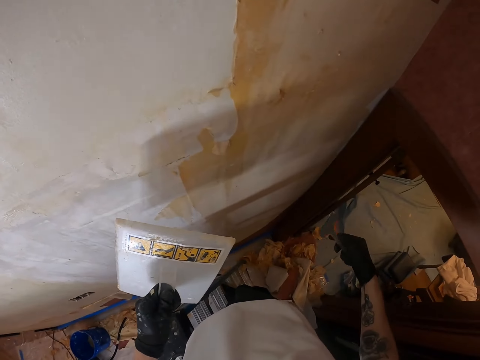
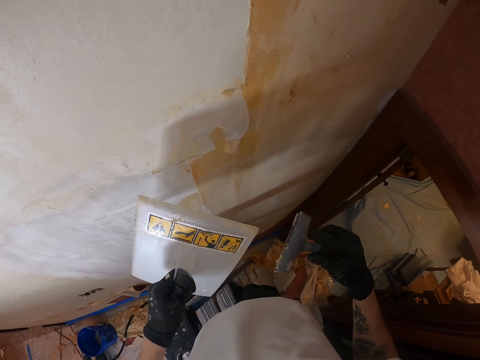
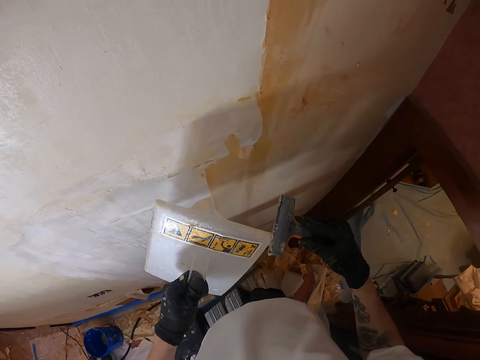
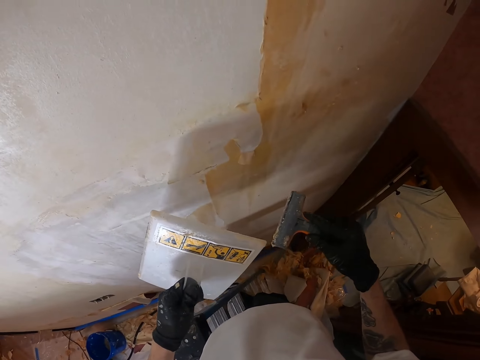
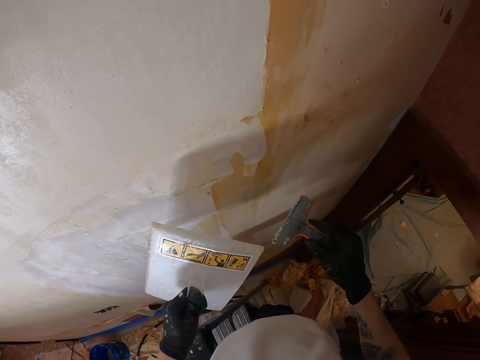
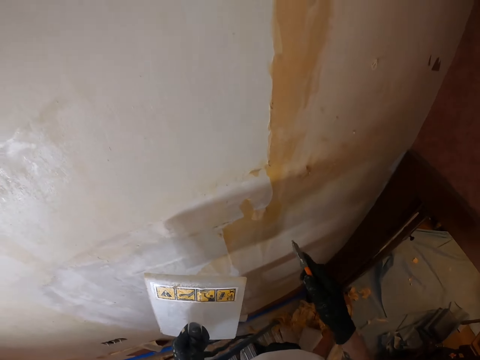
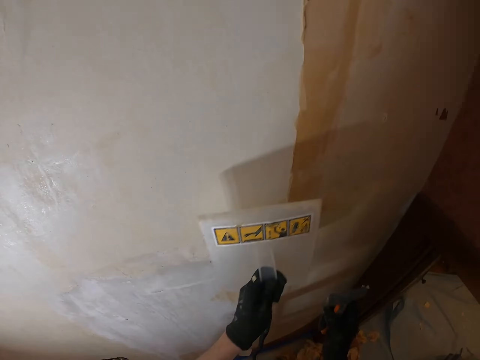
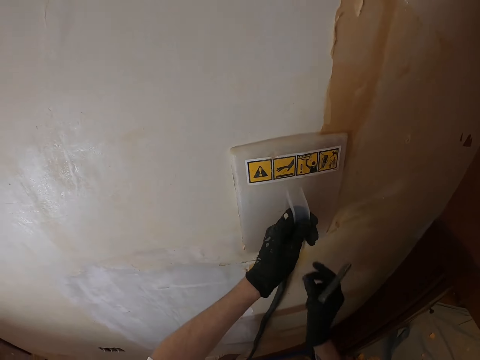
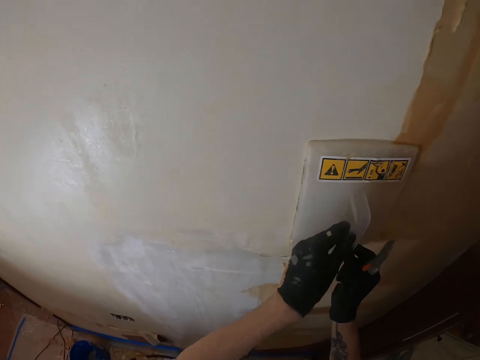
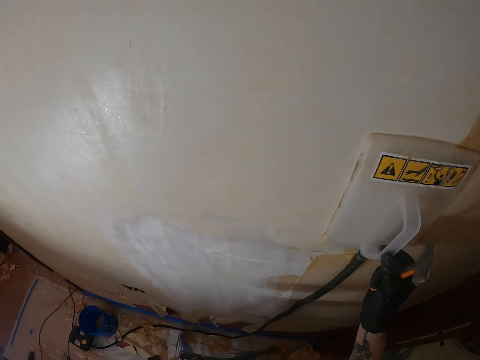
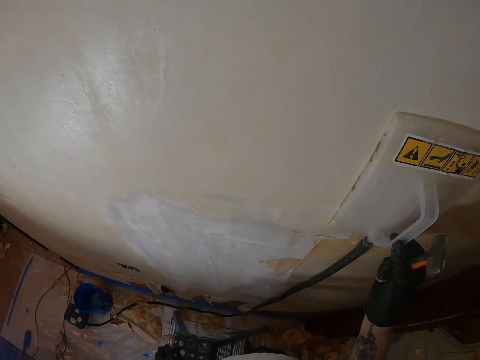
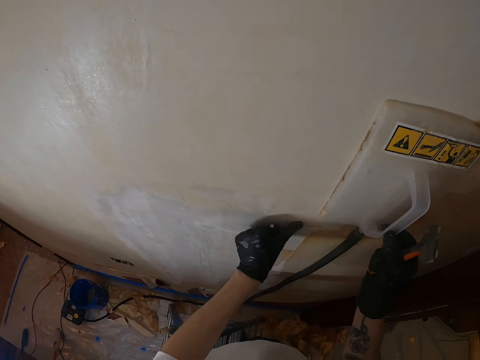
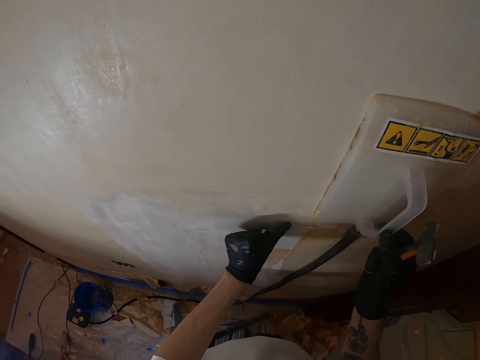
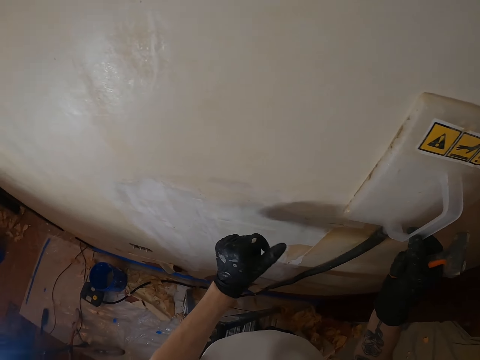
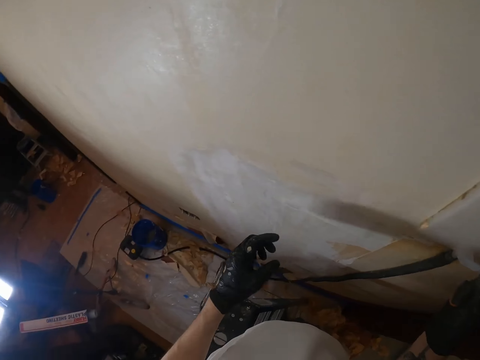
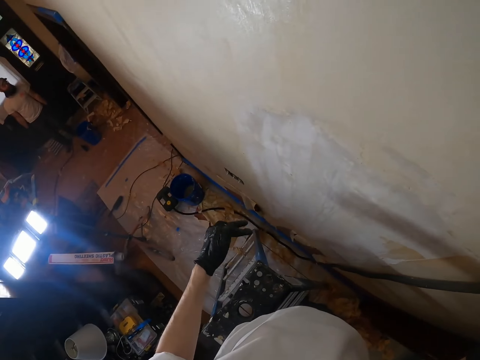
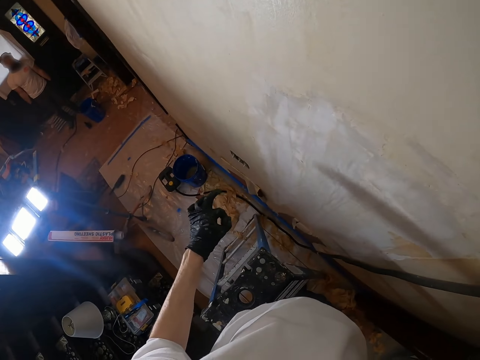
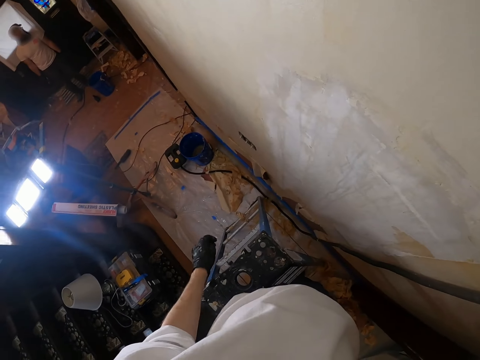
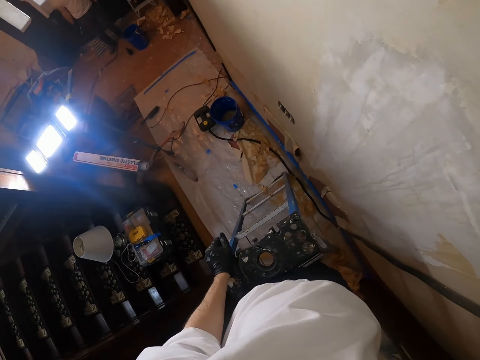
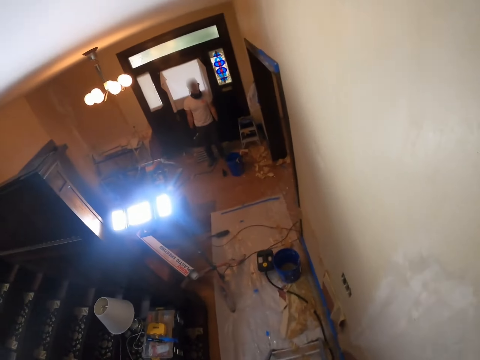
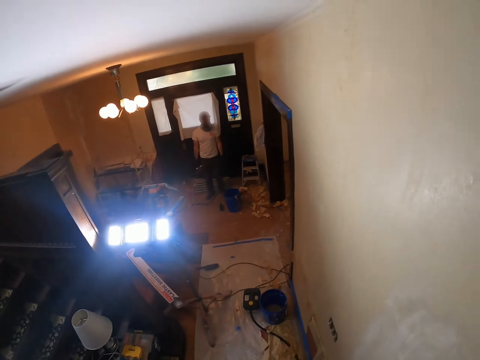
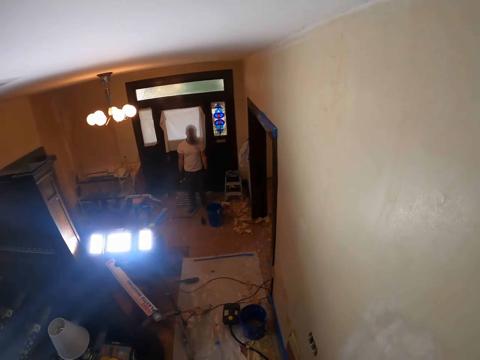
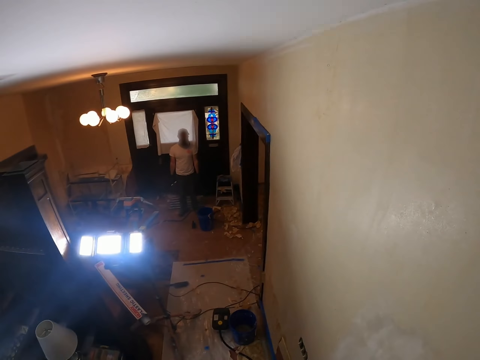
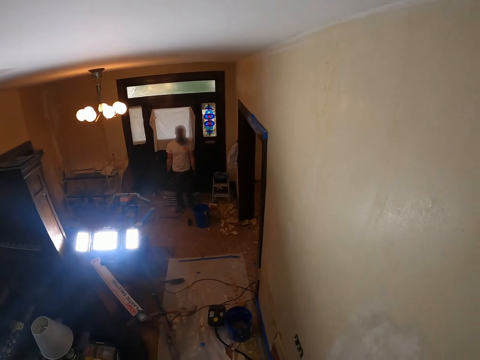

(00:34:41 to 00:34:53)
The camera wearer shakes the right hand. He lifts the scraper. He removes paint from the scraper. He lifts the plastic float. He presses the plastic float on the wall. He moves the left hand. He looks around. He holds an object beside the wall. He lifts the left hand. He rubs the wall with his left thumb. He lifts the left hand. He looks around. He shakes the left hand. He looks at a man. He looks around.

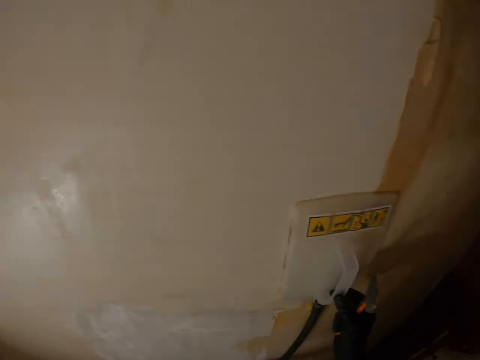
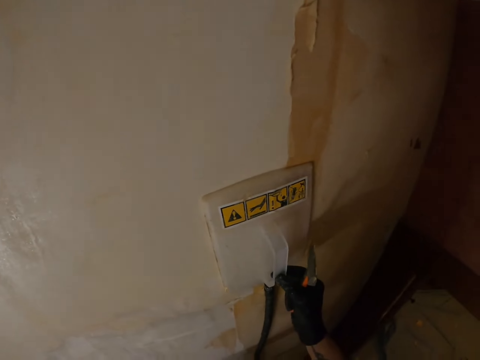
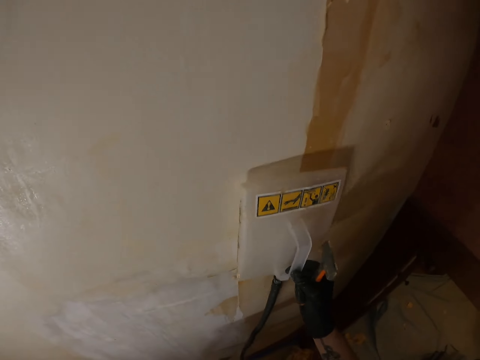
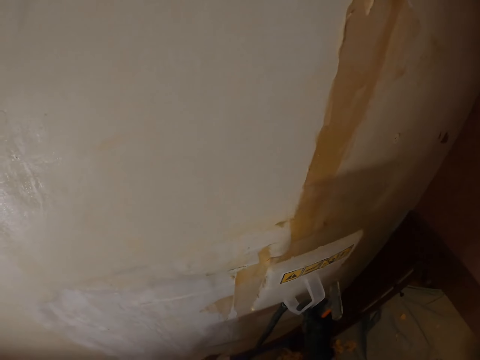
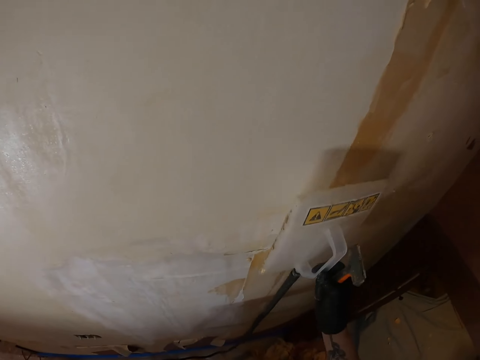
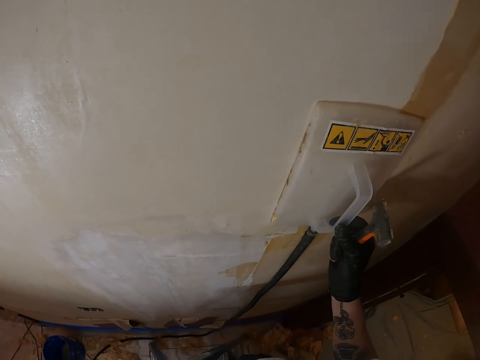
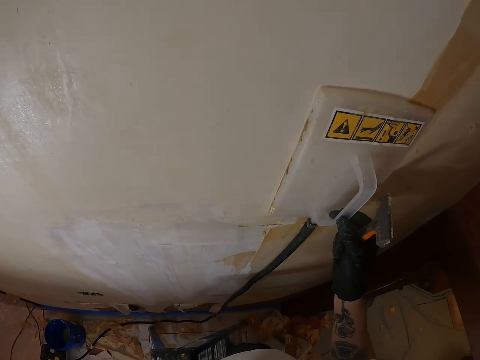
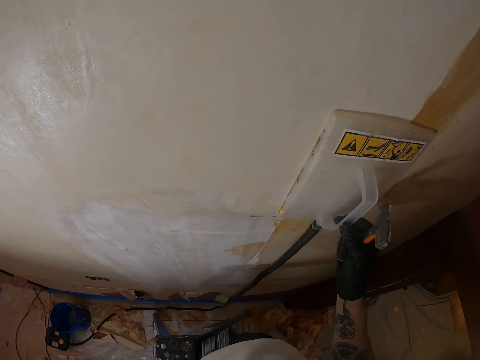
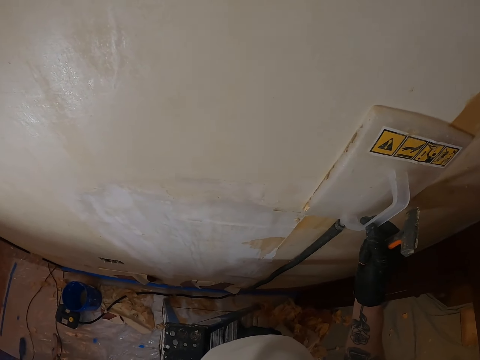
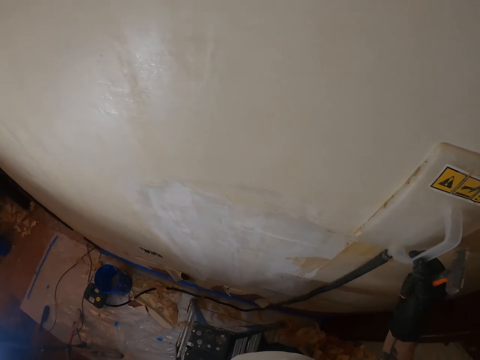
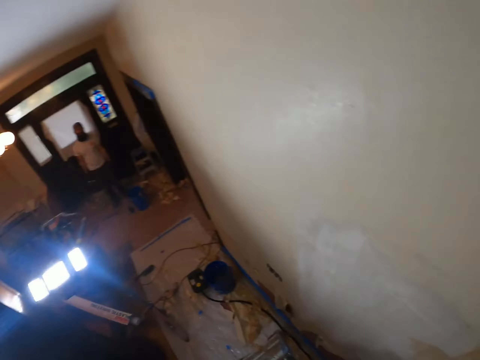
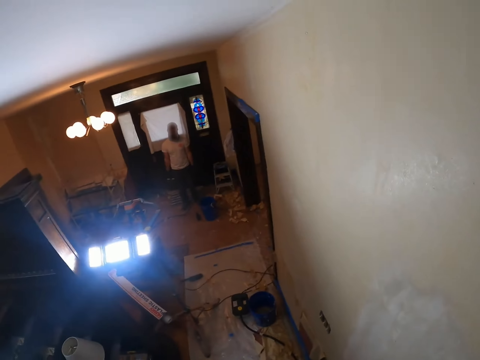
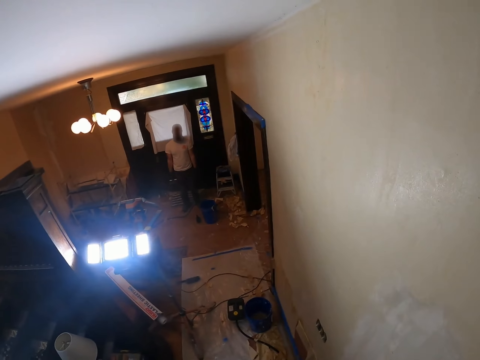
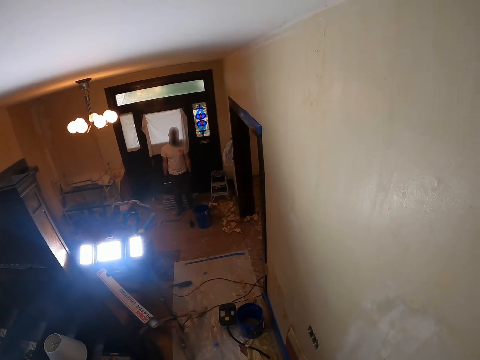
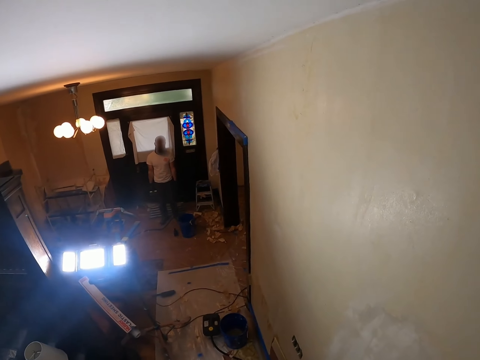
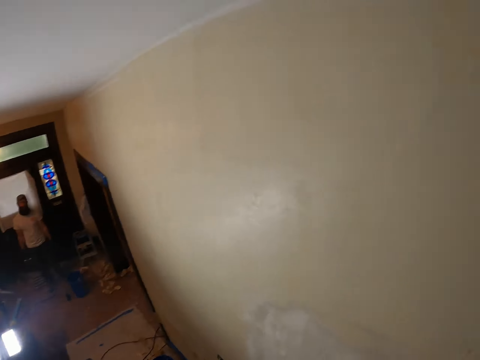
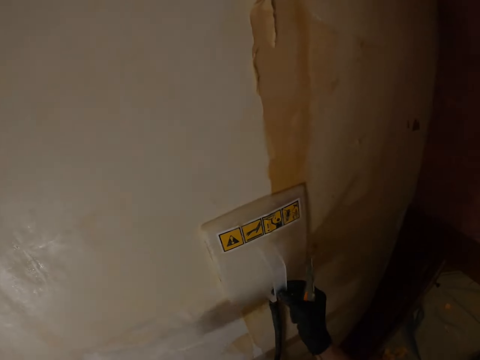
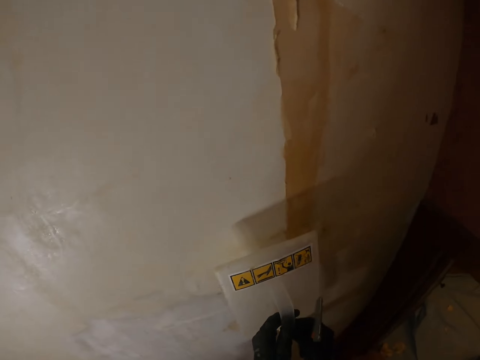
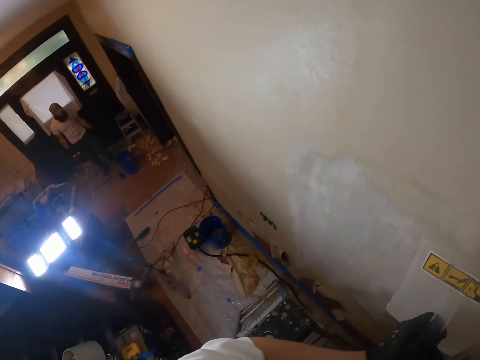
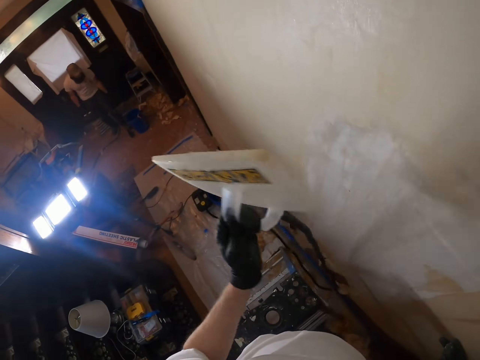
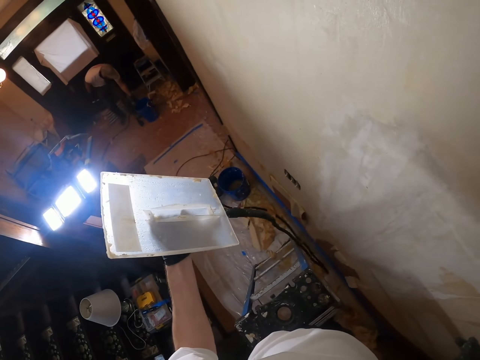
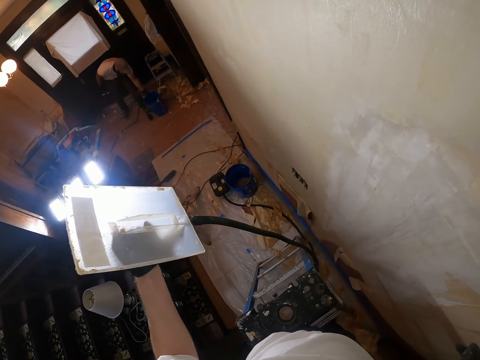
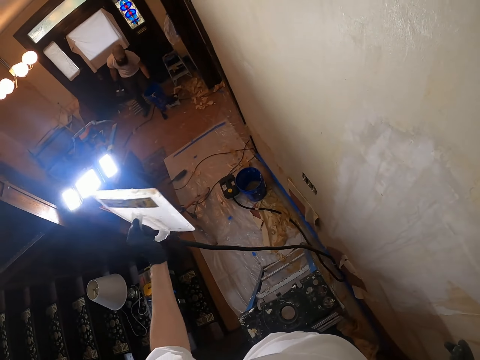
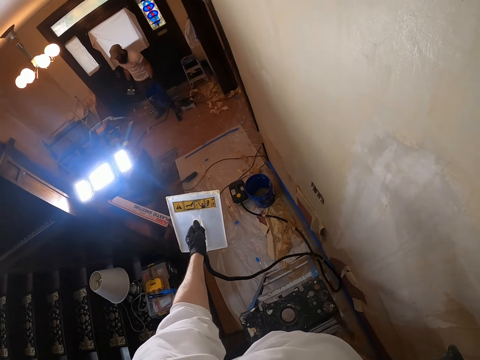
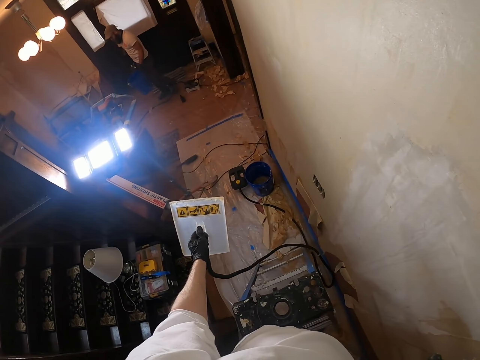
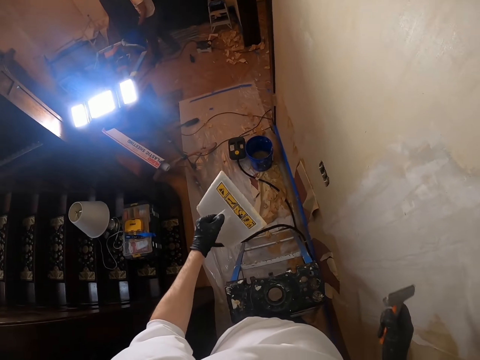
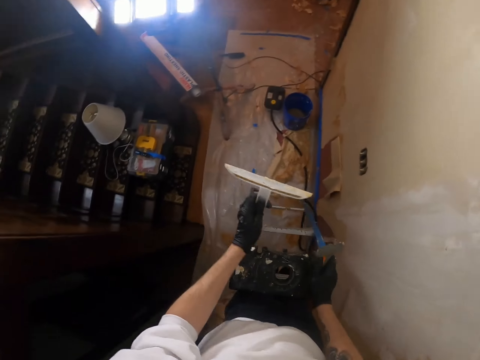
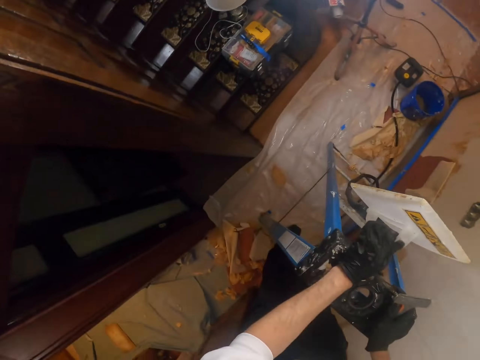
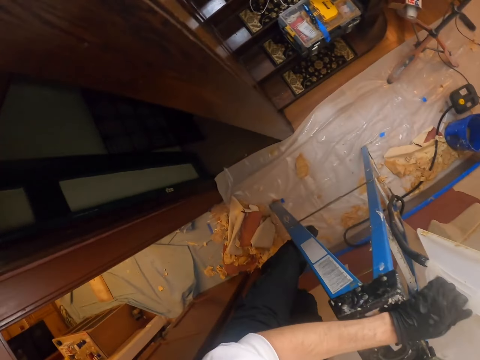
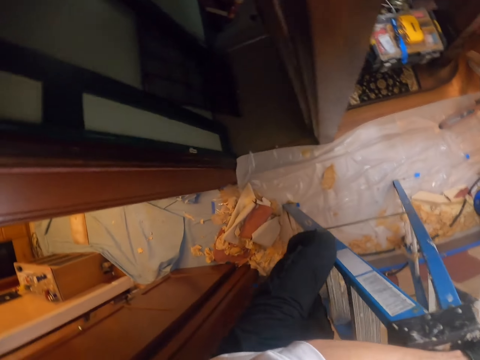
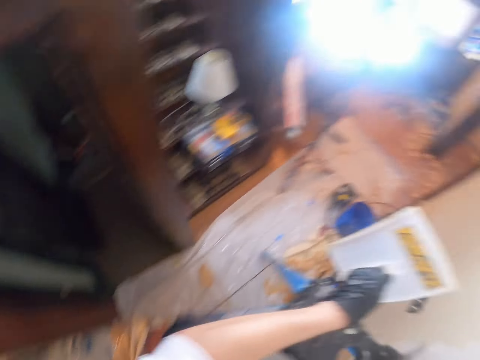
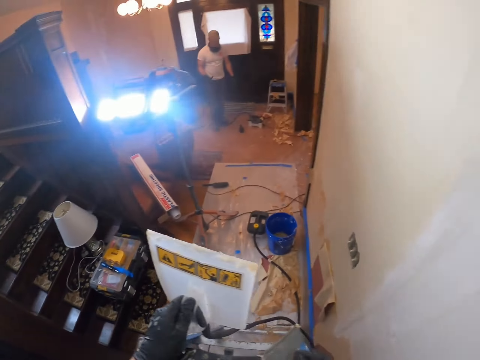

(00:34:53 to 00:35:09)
The camera wearer moves the plastic float. They lift the plastic float. They hold an object beside the wall. They move the plastic float. They look around. They lift the plastic float. They look around. They look at something. They lift the plastic float. A man carries the bucket and walks around. The camera wearer holds the ladder. They get off the ladder.
